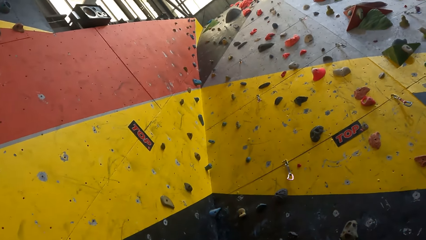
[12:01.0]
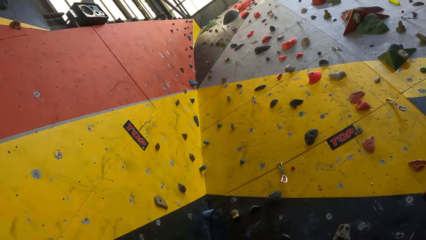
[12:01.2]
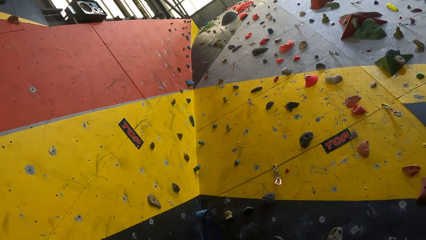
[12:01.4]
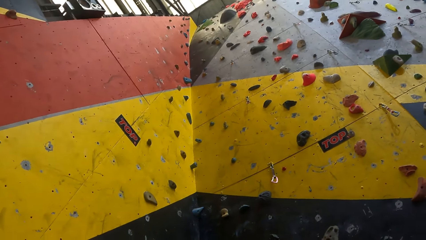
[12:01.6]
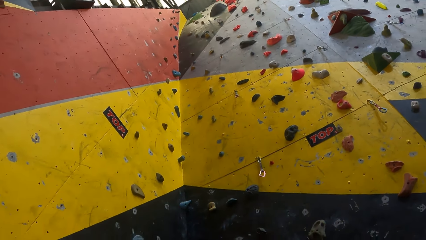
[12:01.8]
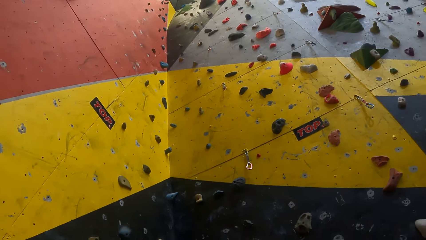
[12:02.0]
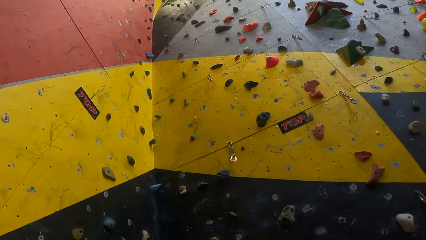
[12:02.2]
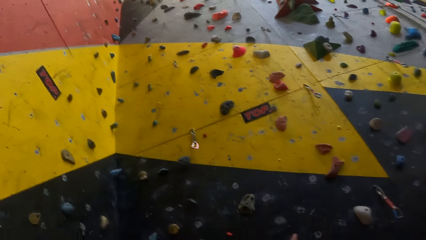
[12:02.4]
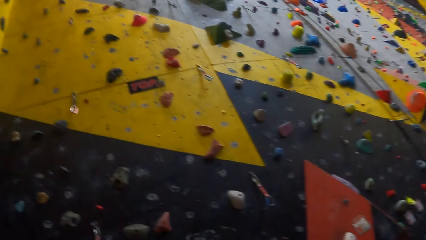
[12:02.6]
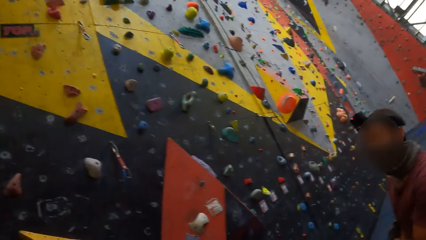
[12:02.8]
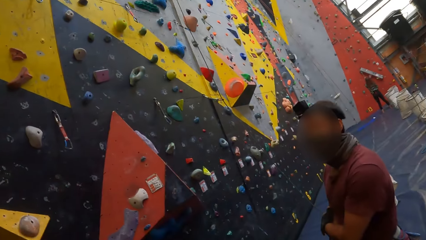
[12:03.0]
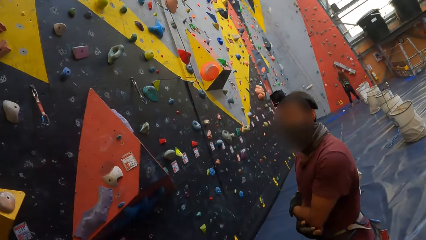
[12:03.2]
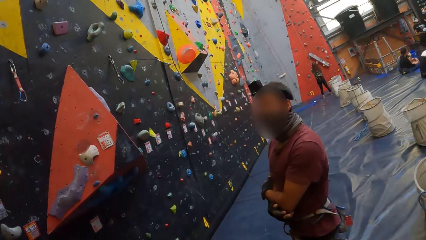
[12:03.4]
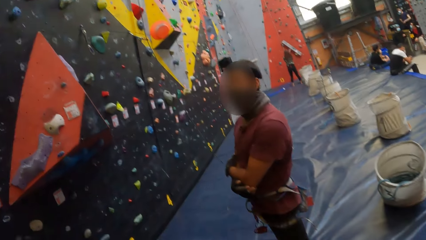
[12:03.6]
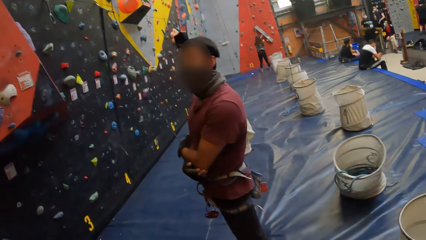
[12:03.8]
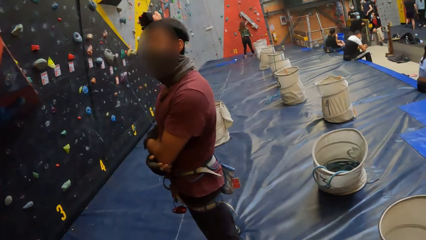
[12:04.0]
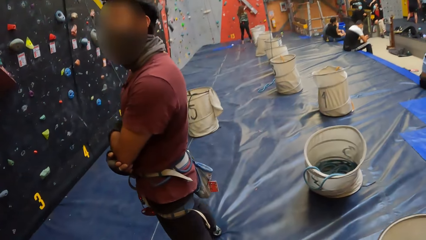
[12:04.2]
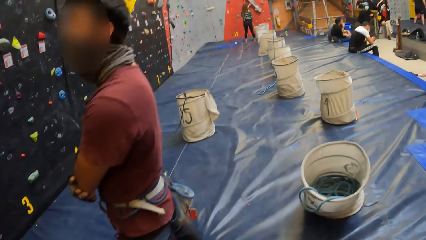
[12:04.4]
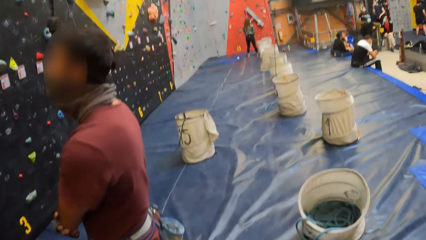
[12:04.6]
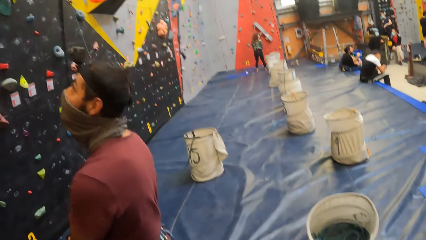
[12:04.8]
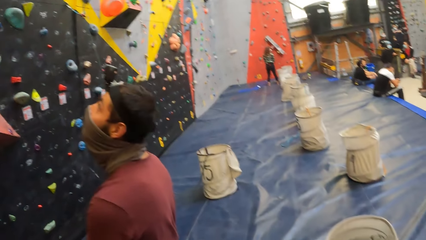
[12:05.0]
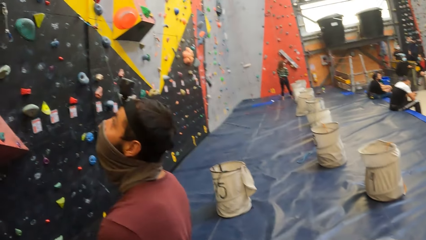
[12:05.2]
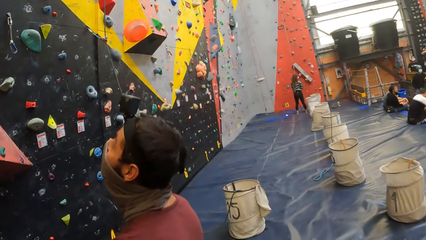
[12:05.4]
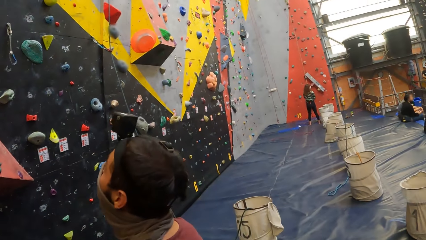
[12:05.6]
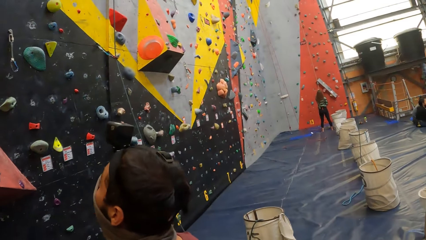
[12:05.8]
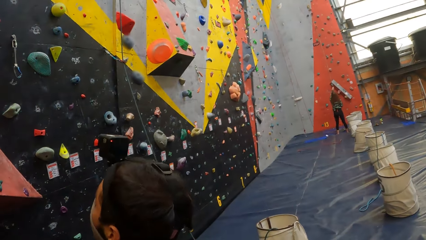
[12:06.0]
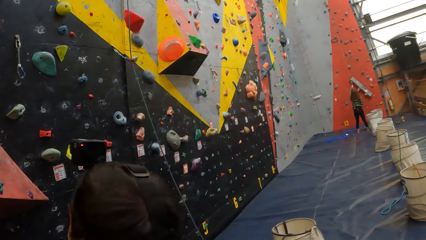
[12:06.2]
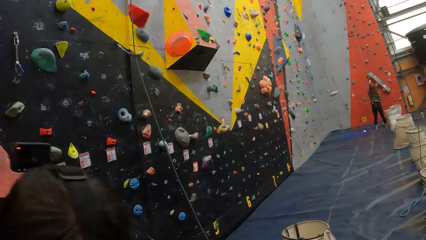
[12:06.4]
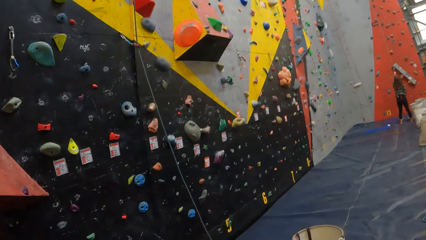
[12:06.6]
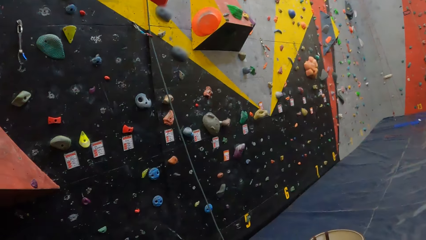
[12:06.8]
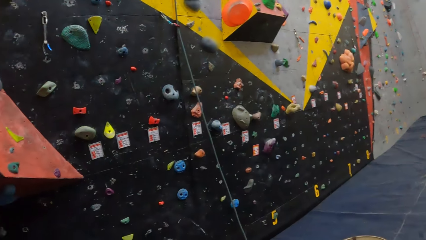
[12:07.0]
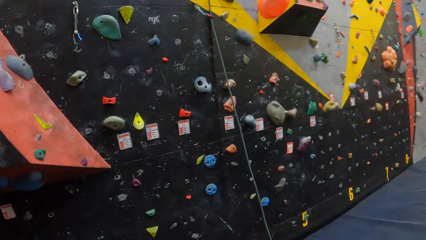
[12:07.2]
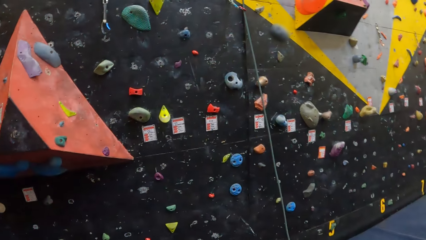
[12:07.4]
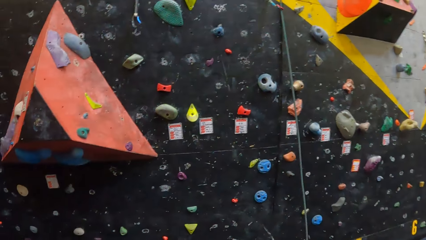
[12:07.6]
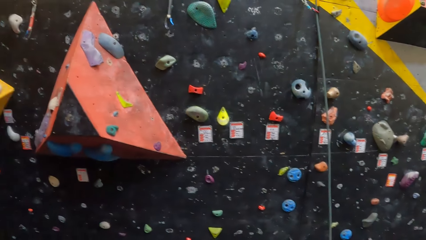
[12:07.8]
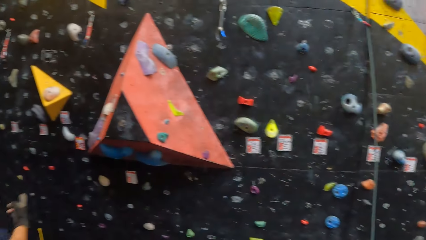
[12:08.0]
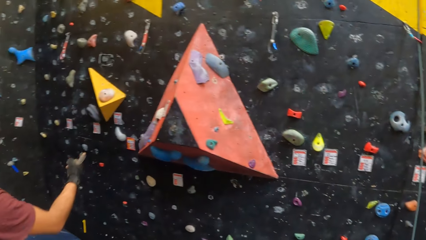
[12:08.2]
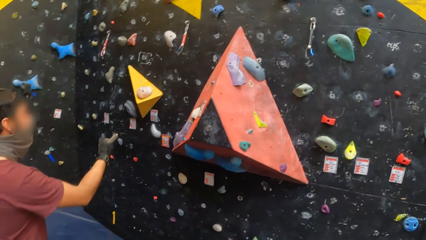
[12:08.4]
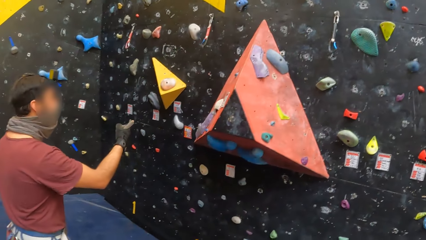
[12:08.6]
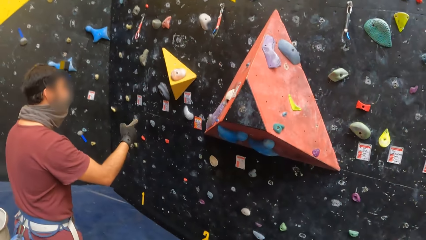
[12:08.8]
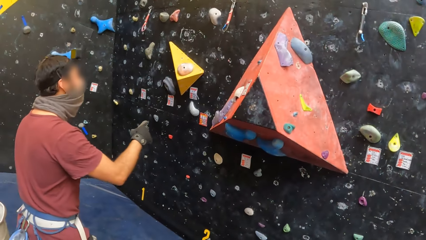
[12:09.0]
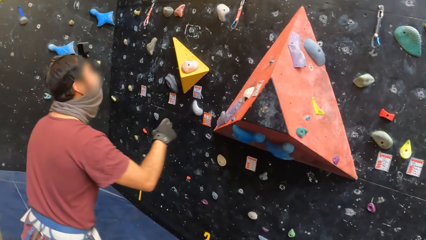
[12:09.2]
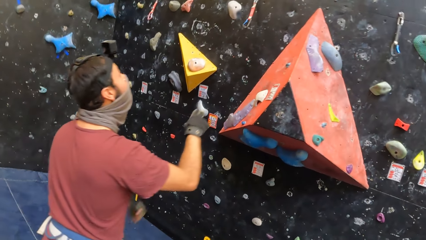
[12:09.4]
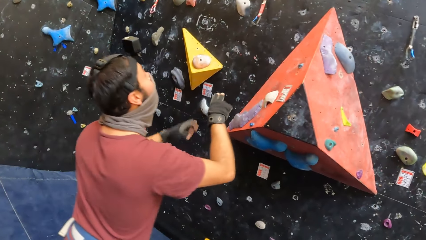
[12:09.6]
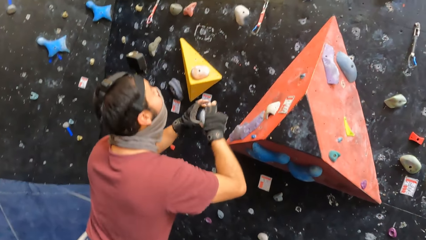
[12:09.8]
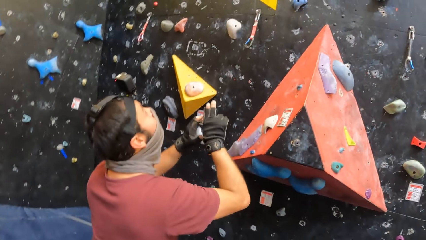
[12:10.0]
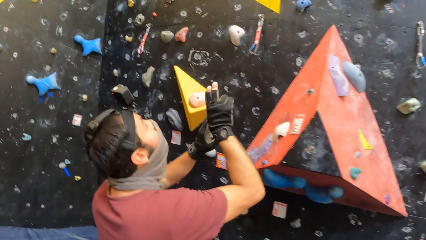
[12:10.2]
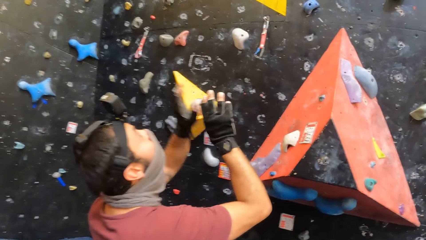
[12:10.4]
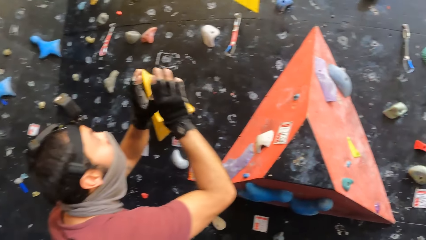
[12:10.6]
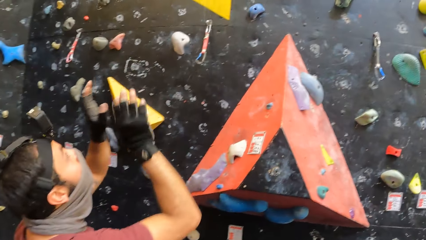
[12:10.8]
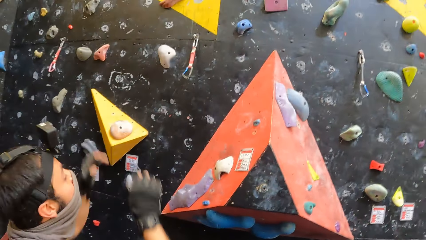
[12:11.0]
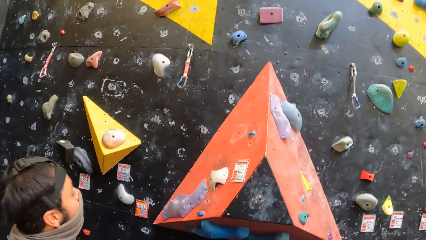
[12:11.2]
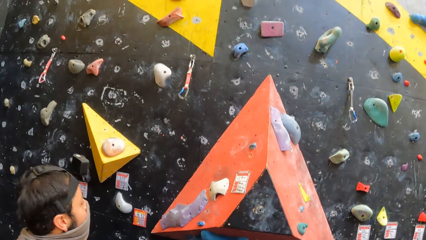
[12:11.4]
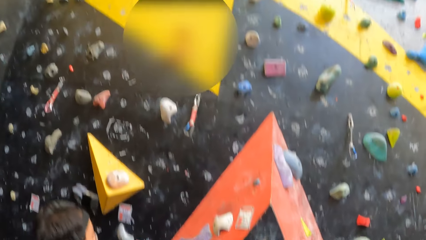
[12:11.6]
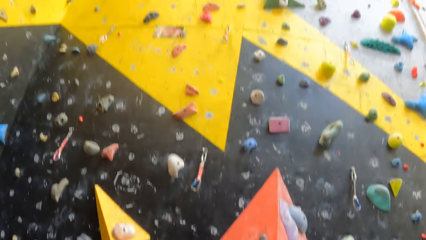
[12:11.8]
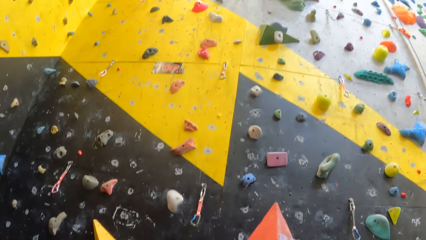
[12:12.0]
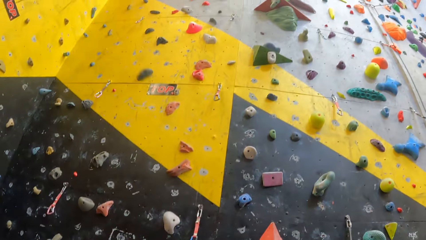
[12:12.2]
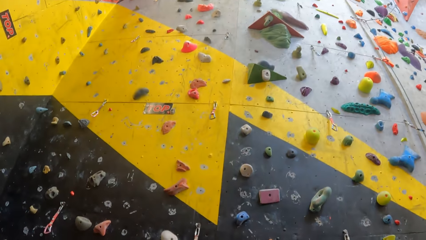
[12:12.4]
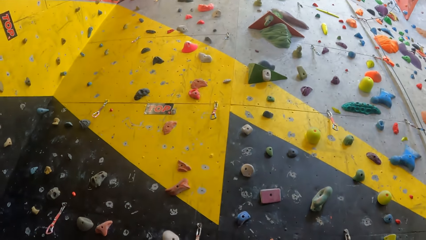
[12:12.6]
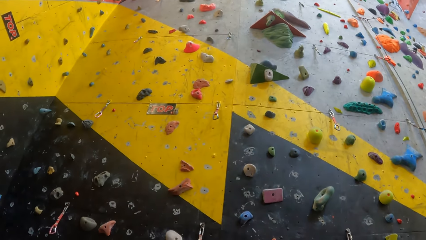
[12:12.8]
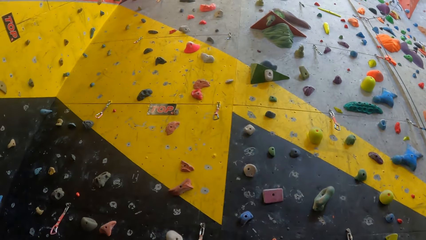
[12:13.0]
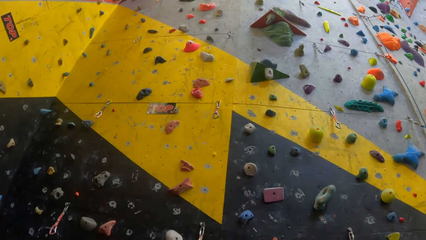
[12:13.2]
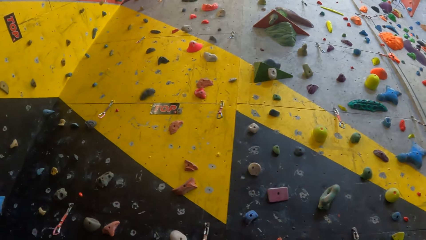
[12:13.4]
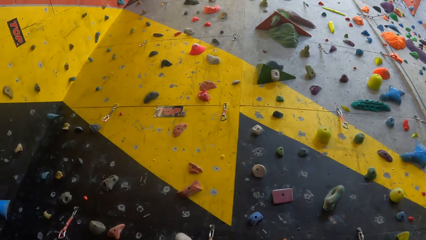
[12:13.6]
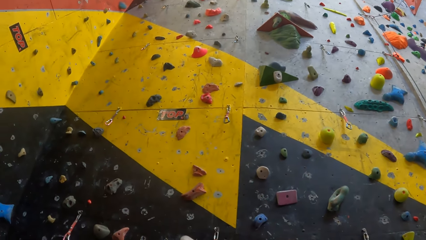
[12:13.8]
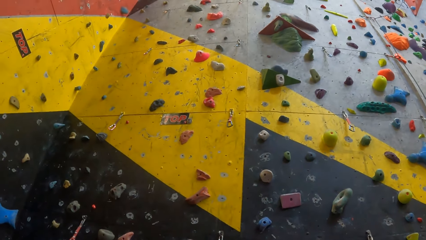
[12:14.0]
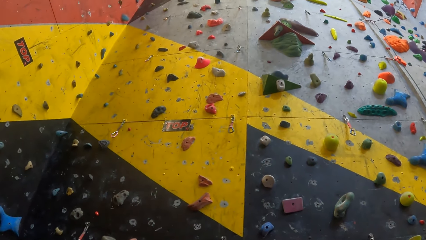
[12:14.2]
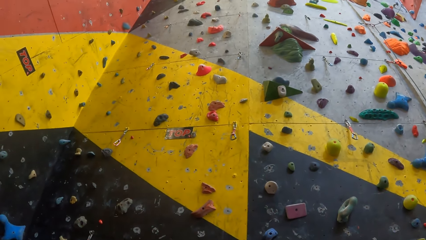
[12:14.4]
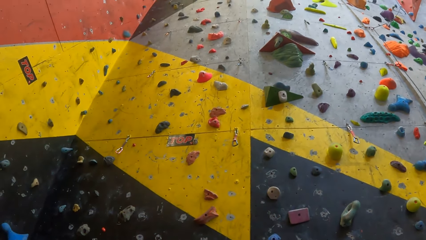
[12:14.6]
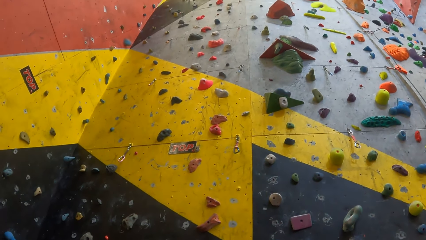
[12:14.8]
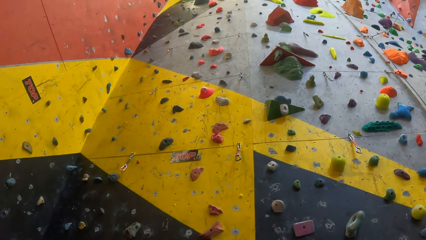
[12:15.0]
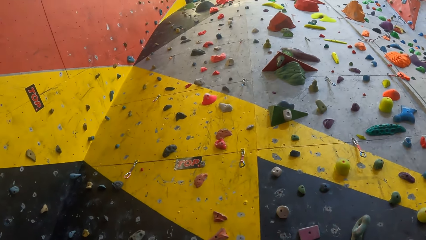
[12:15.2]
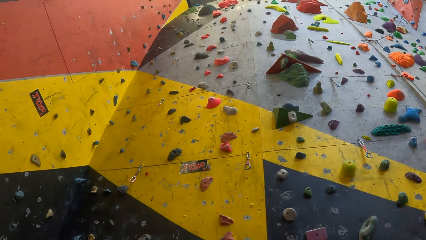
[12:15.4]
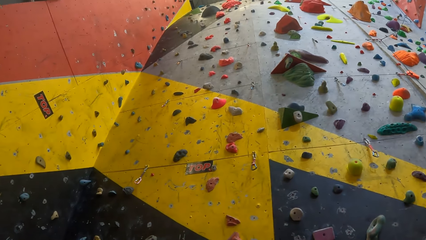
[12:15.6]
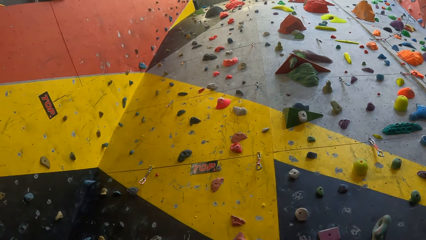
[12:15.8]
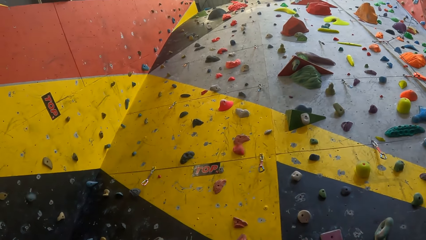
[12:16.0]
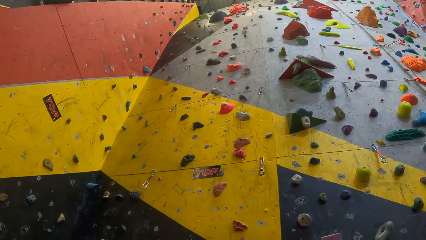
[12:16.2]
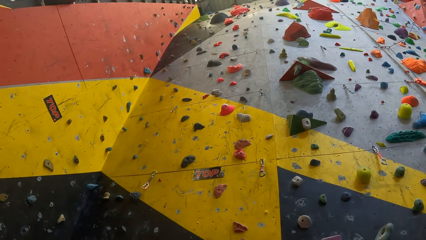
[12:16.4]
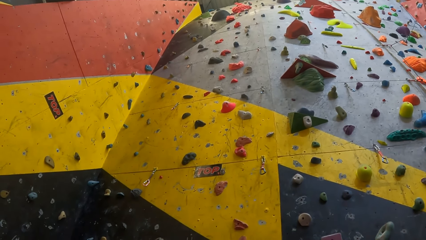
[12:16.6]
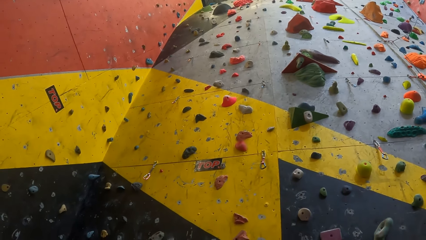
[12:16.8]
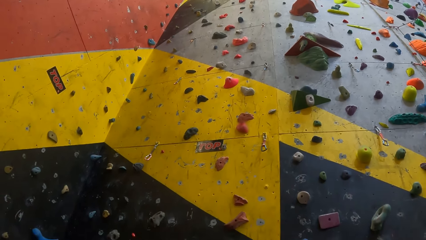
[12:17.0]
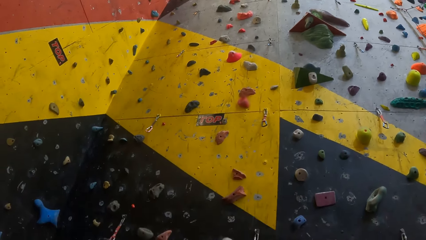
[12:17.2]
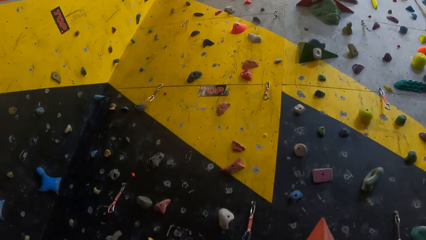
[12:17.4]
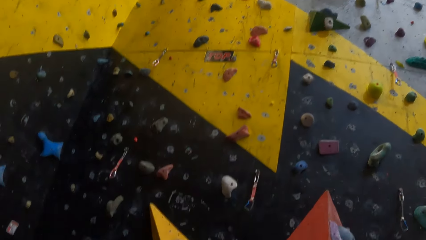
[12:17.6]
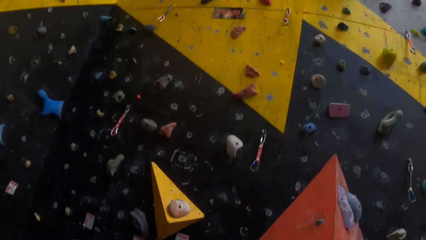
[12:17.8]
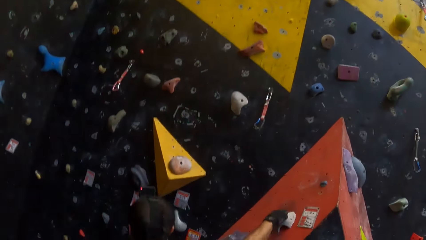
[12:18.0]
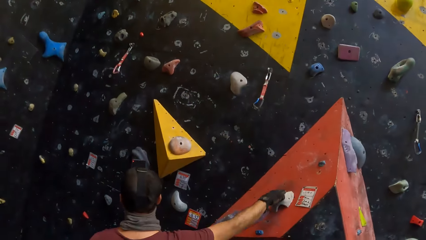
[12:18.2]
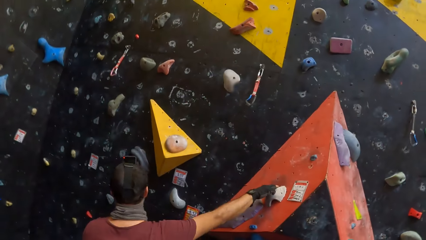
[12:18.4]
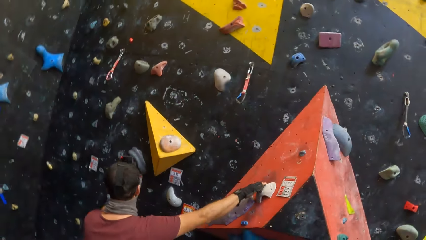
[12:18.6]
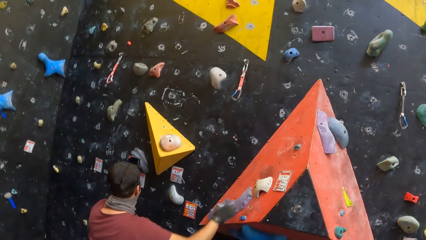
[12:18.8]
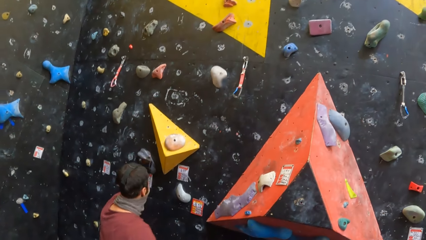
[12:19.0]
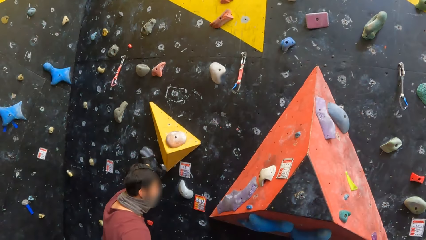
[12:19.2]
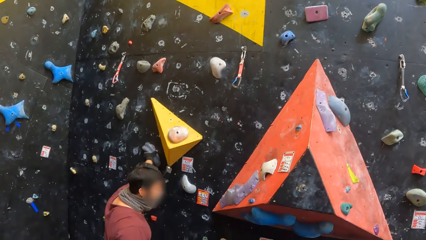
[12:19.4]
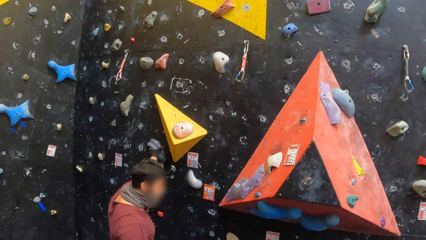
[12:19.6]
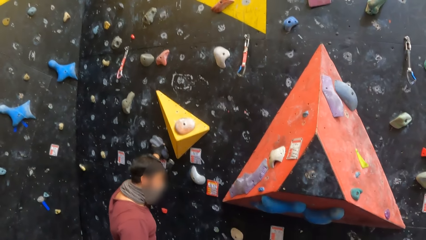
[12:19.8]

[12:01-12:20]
The camera wearer talks to a man. They walk. They look around. They talk to the man. They look around.
